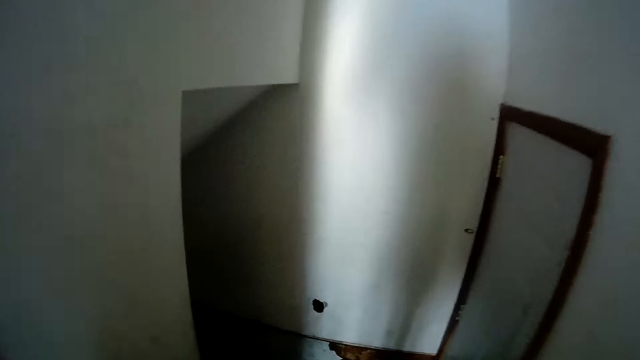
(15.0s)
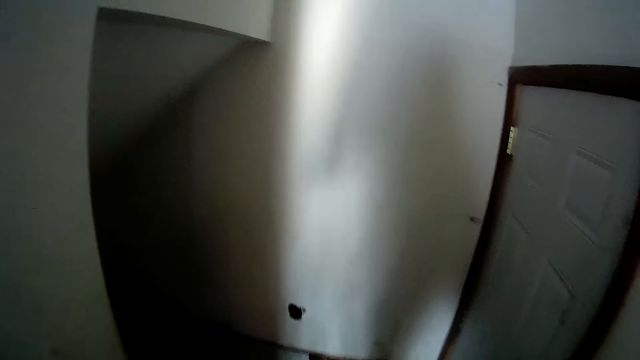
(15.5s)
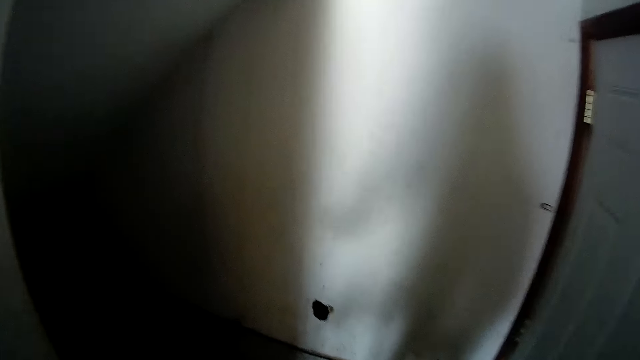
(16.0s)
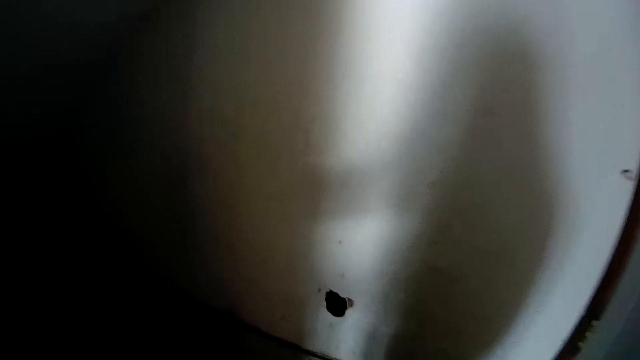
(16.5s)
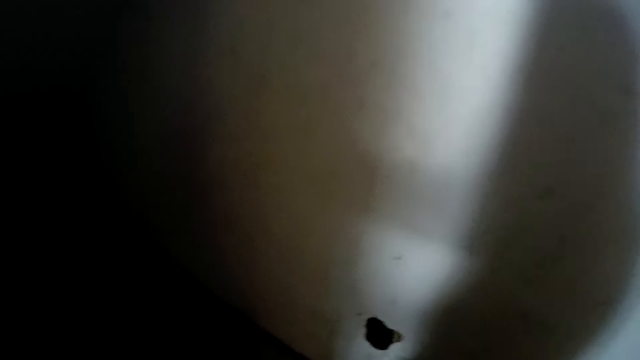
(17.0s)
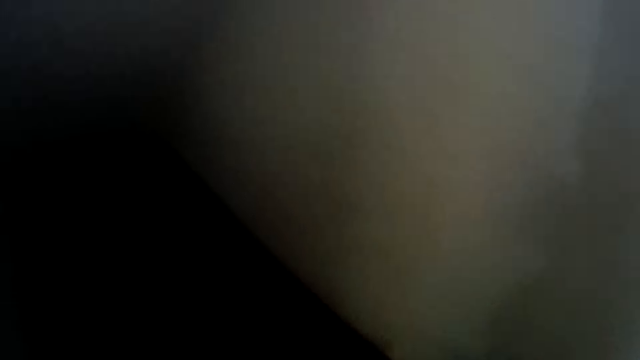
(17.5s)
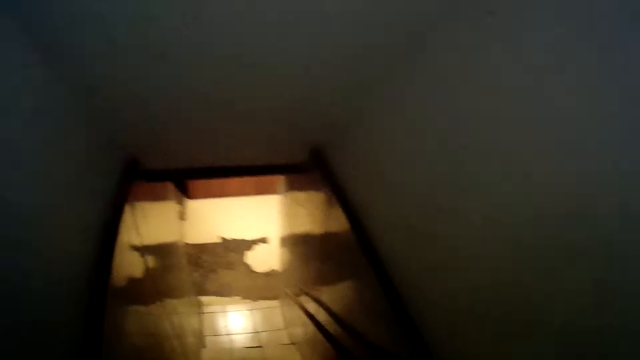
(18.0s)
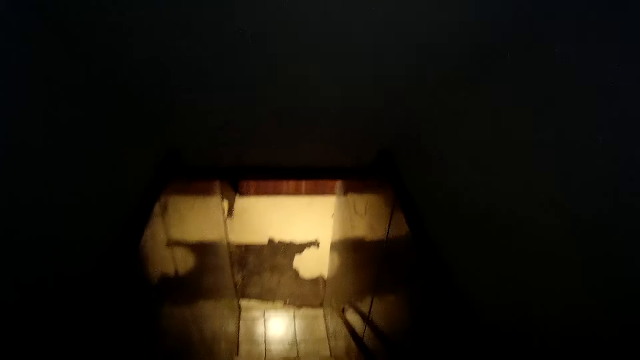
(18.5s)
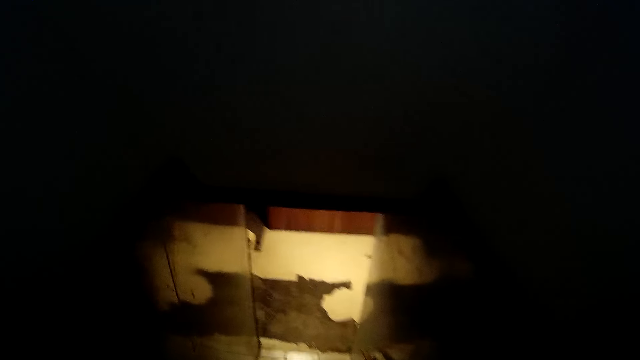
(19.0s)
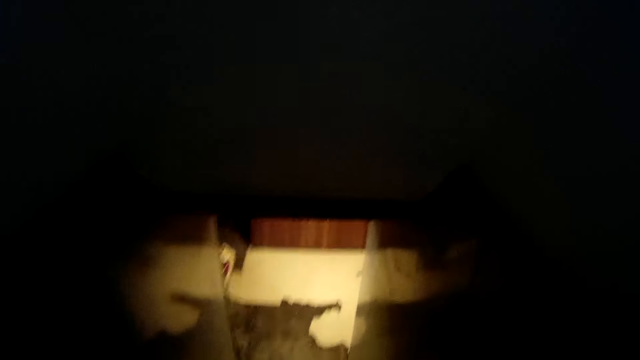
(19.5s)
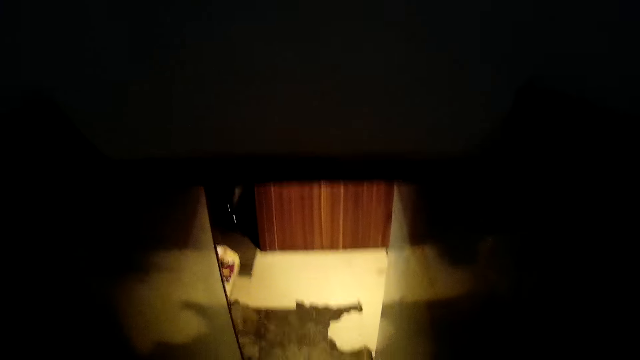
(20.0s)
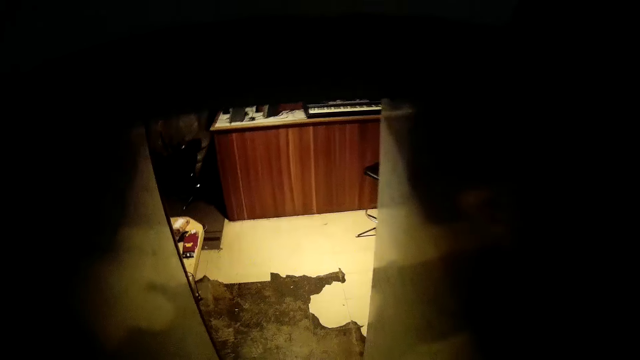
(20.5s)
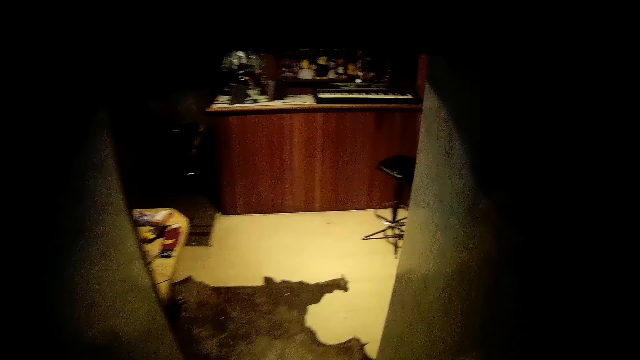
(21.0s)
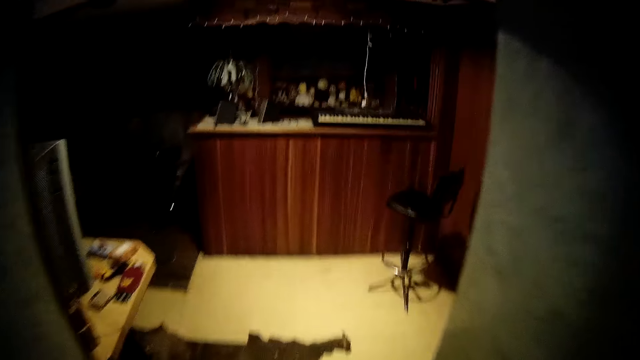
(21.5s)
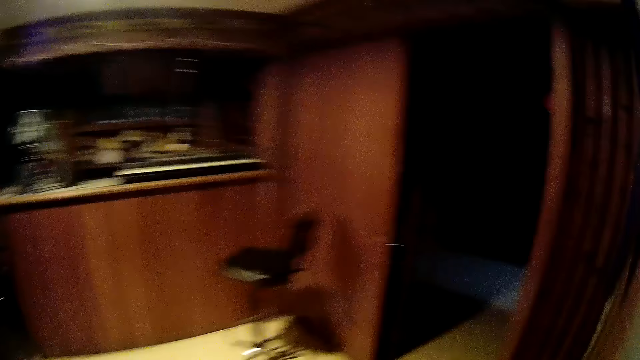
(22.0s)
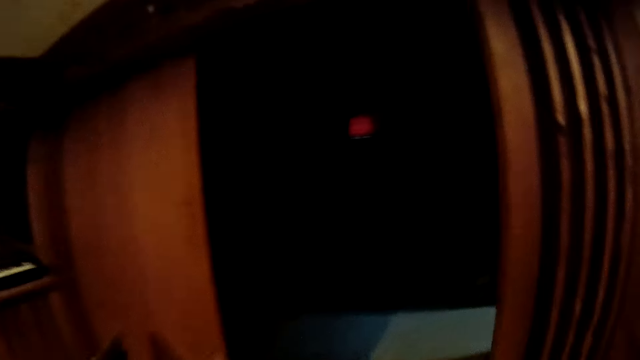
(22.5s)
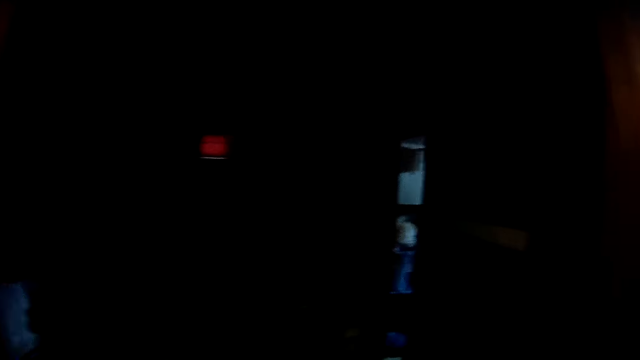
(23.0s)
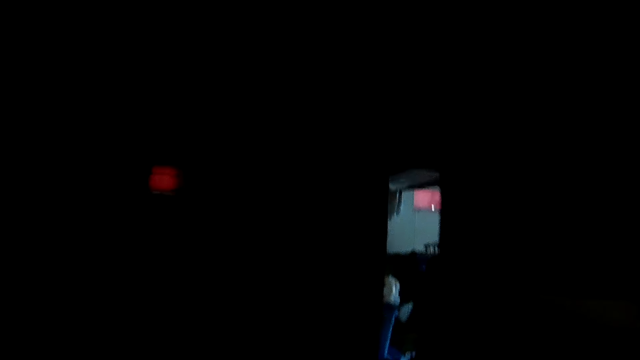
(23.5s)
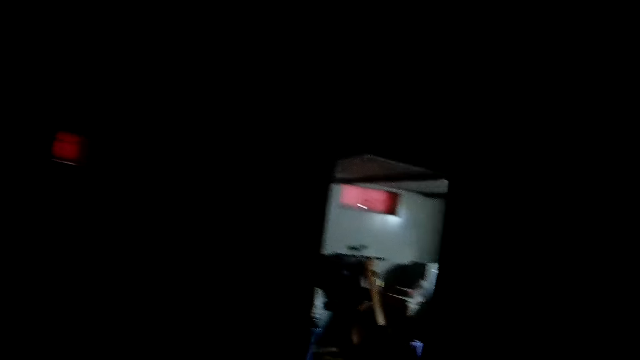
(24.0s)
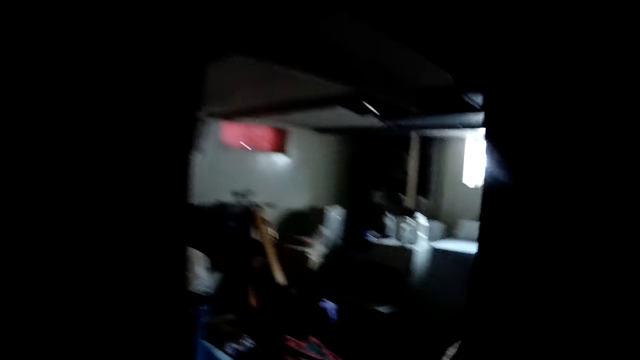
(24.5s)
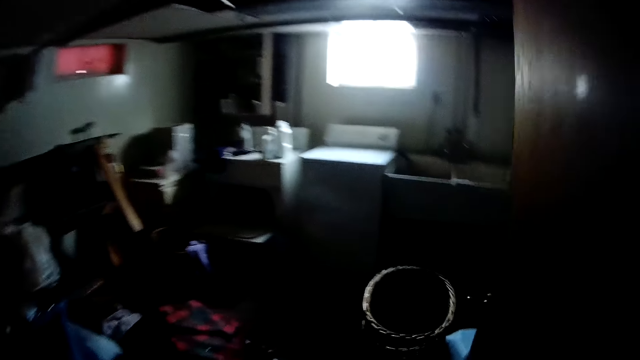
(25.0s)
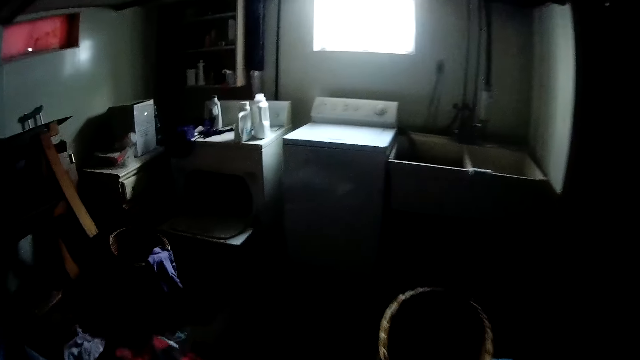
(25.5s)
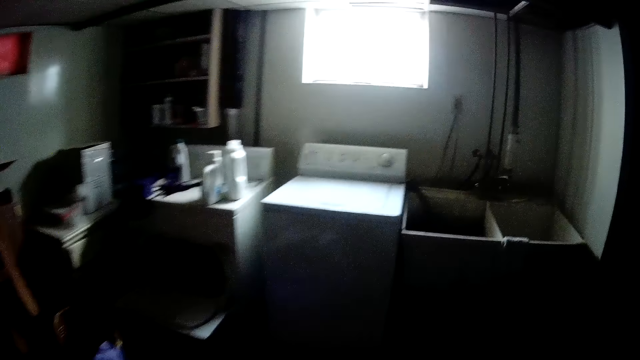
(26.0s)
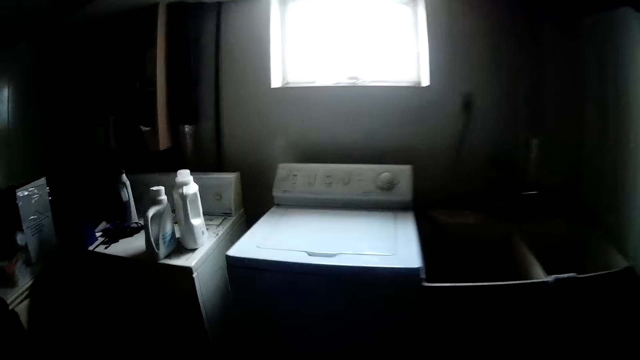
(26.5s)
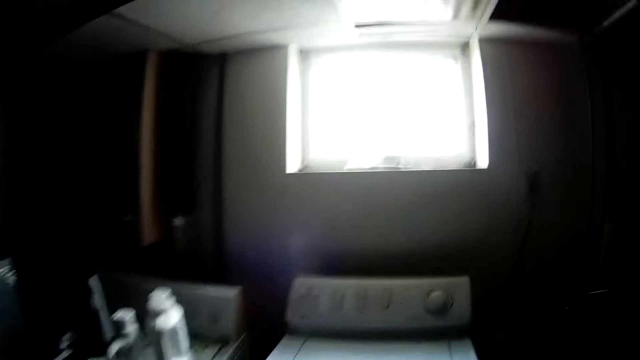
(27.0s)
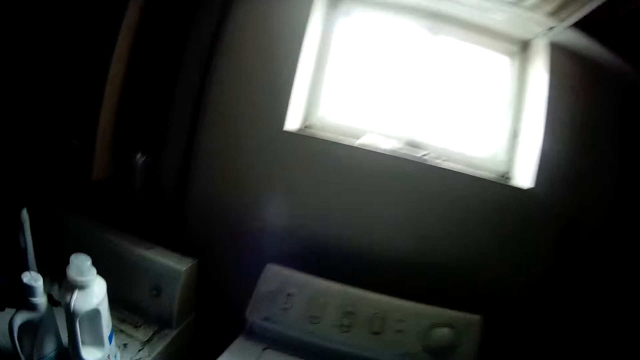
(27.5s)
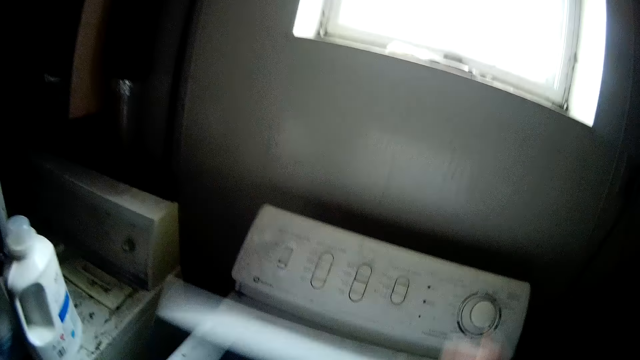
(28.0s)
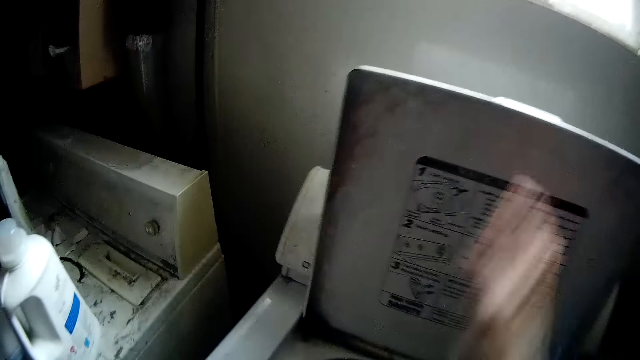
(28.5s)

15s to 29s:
The camera wearer walks down a staircase into a basement. She walks into a laundry room in the basement. She opens a washing machine with her right hand.

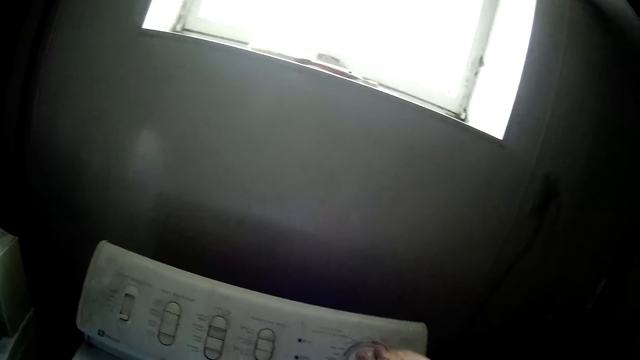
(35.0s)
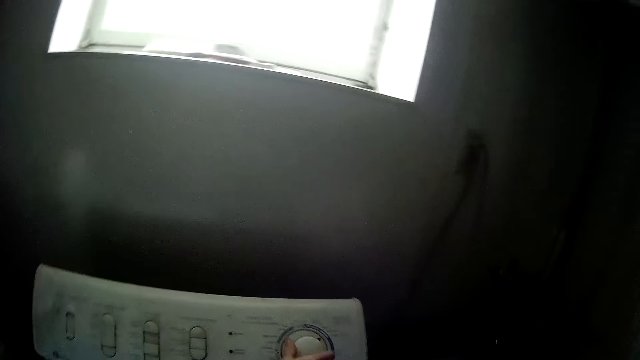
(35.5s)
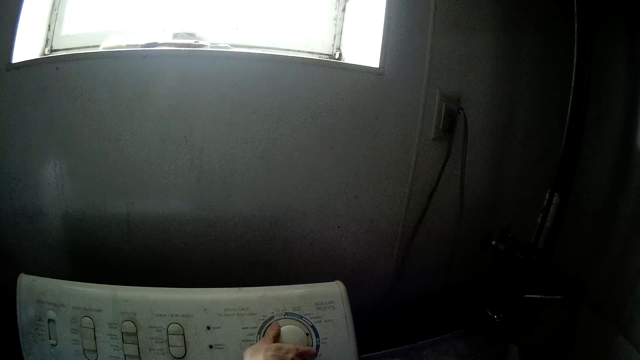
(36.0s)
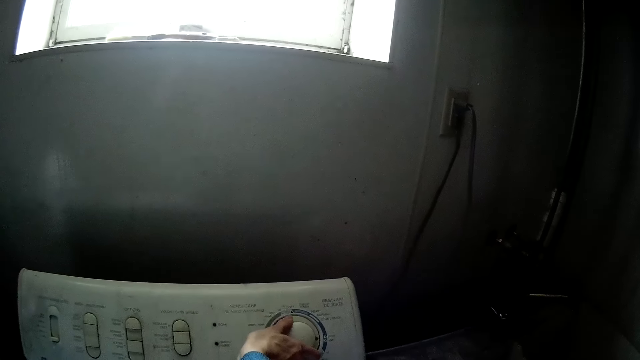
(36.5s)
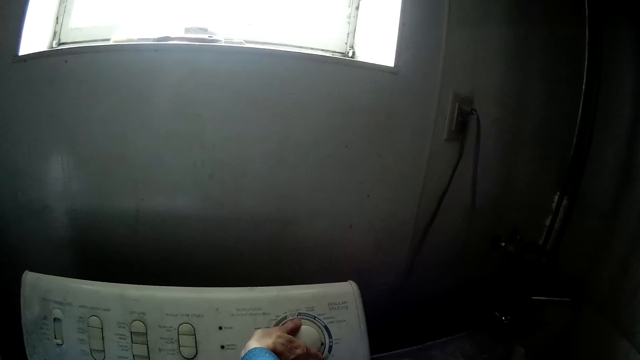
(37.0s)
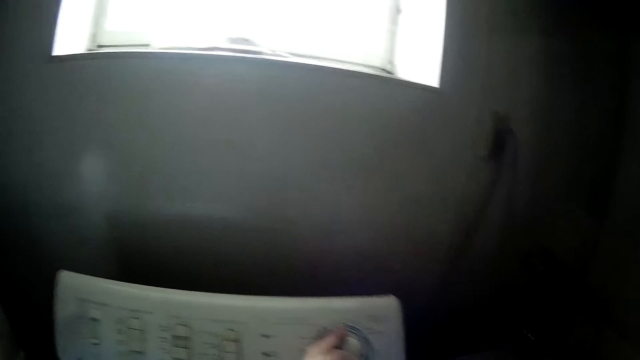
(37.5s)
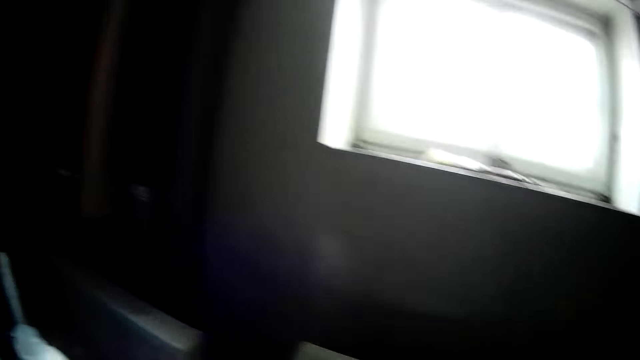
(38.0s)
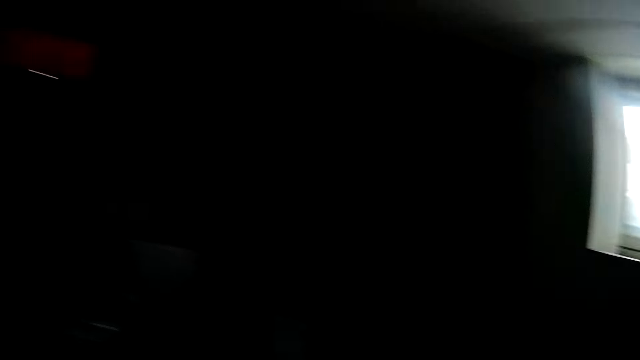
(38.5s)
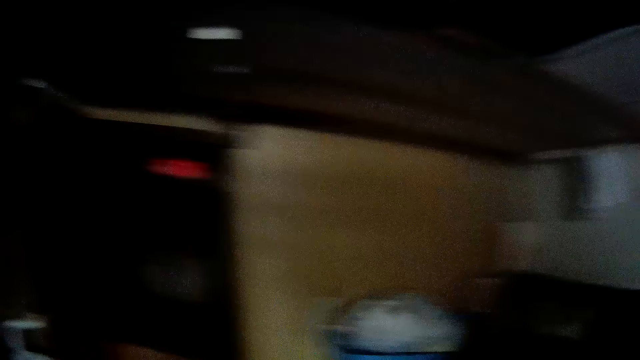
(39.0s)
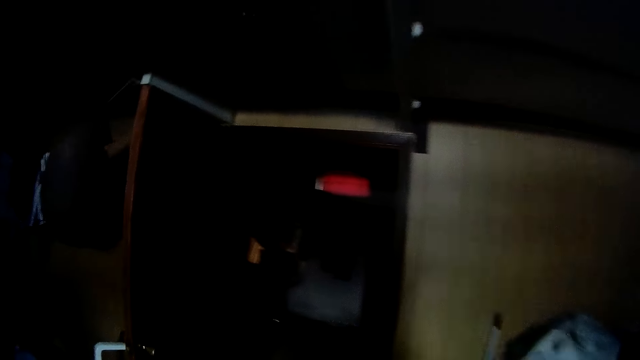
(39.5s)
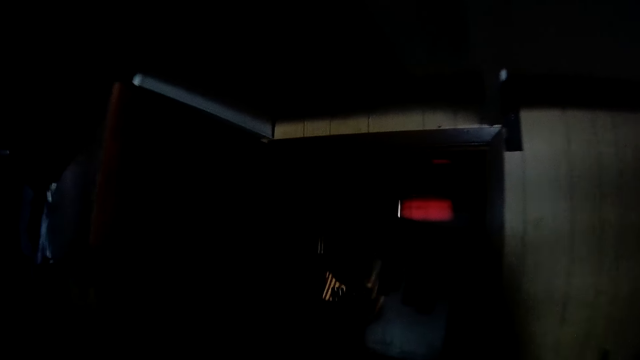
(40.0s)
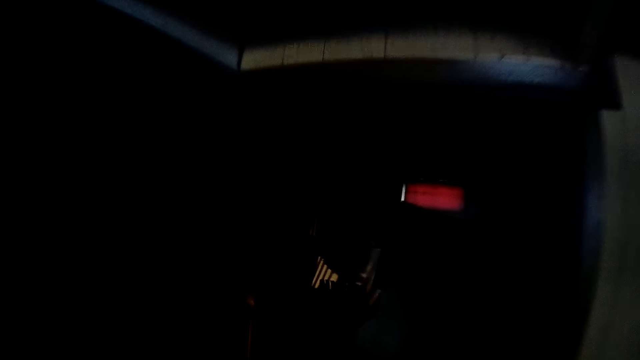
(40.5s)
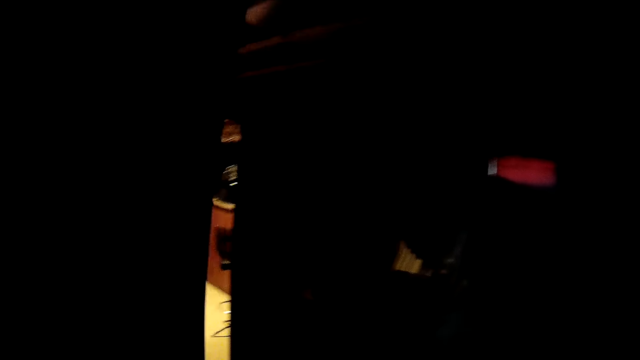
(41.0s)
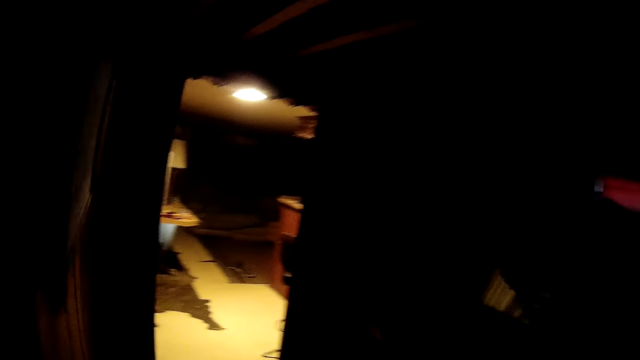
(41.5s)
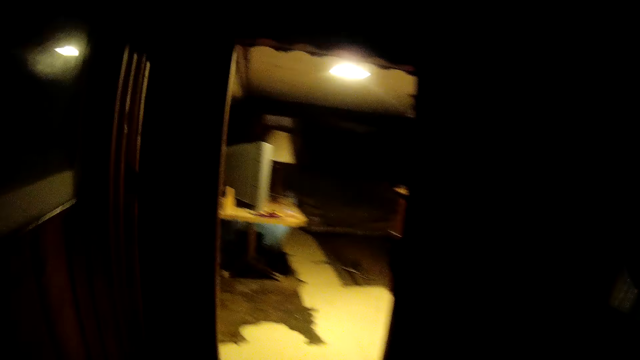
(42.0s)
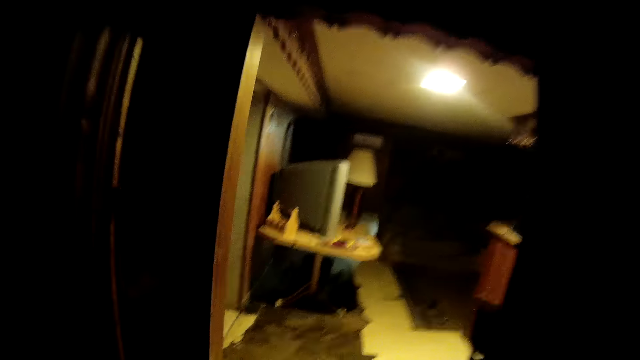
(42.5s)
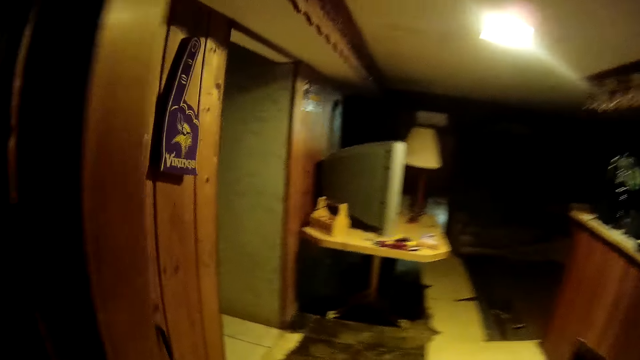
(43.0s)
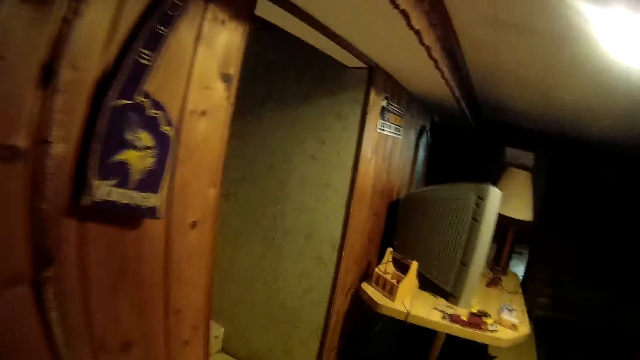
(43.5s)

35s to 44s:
The camera wearer turns a knob on the washing machine with her right hand. She puts on the washing machine. She looks around. She walks away from the washing machine in the laundry room.
